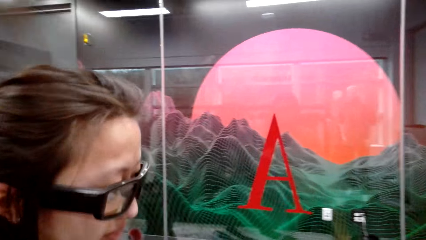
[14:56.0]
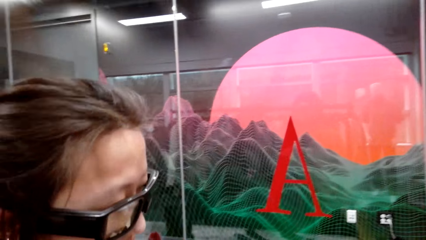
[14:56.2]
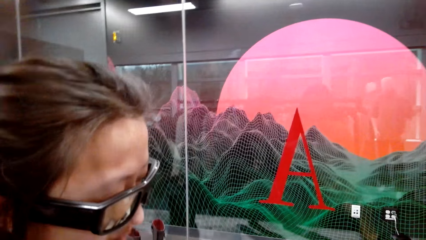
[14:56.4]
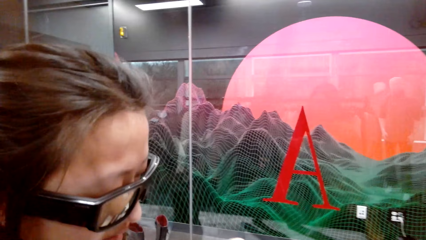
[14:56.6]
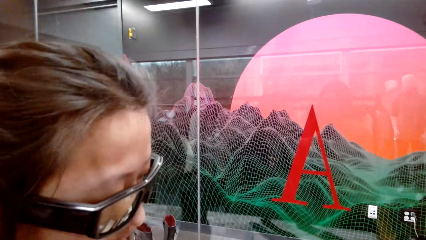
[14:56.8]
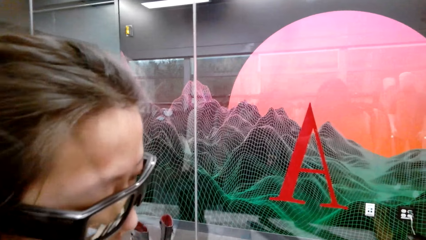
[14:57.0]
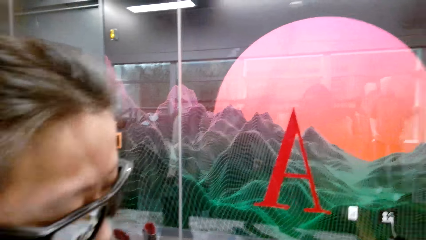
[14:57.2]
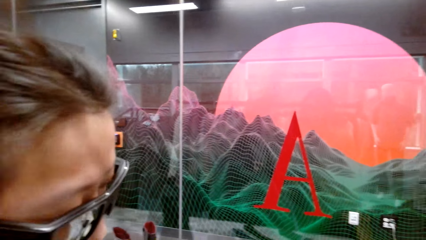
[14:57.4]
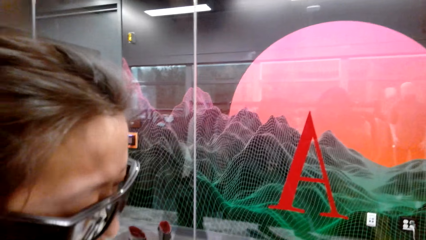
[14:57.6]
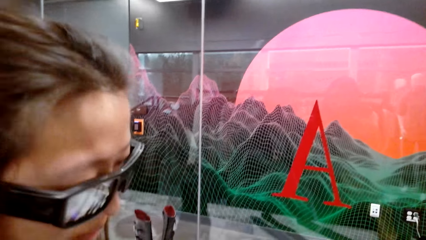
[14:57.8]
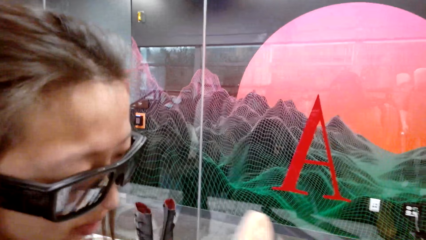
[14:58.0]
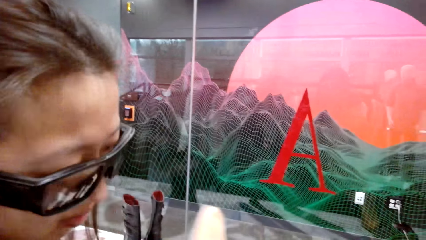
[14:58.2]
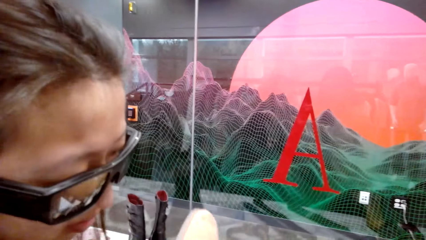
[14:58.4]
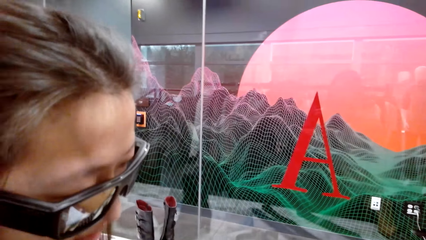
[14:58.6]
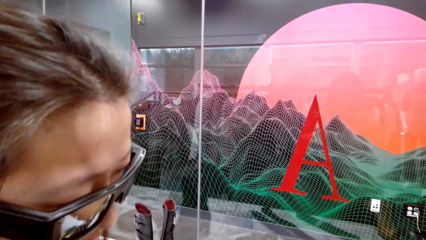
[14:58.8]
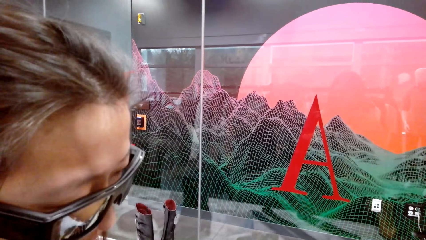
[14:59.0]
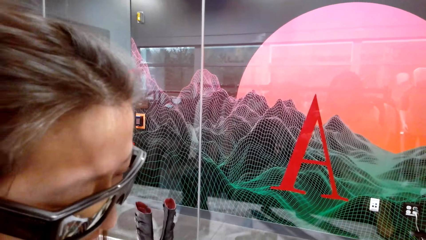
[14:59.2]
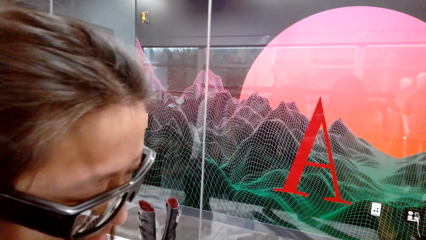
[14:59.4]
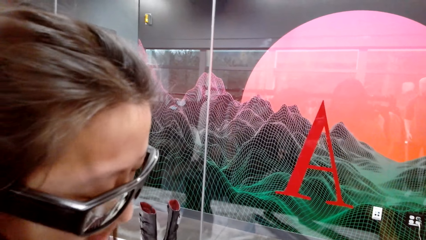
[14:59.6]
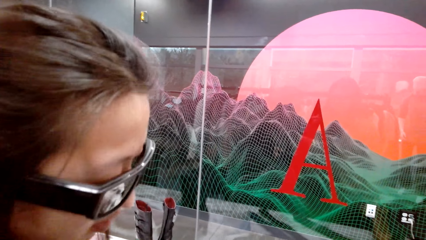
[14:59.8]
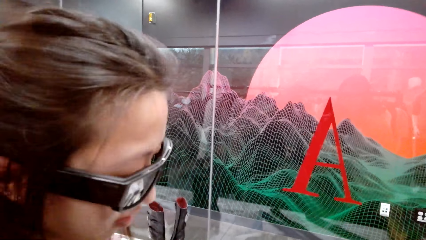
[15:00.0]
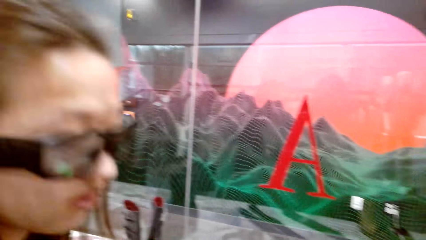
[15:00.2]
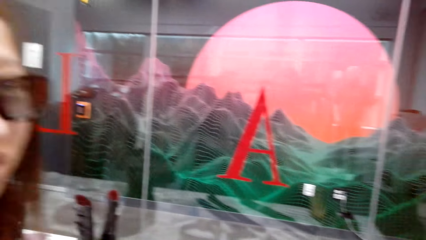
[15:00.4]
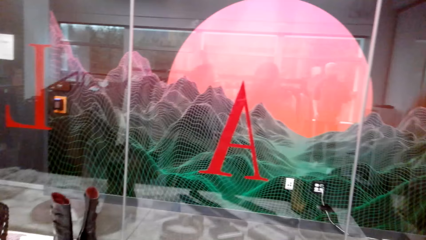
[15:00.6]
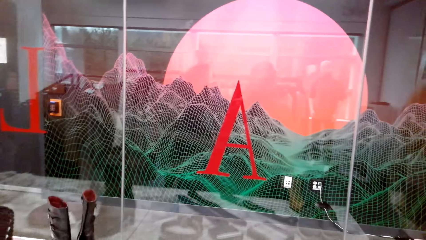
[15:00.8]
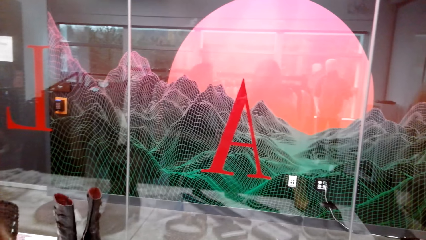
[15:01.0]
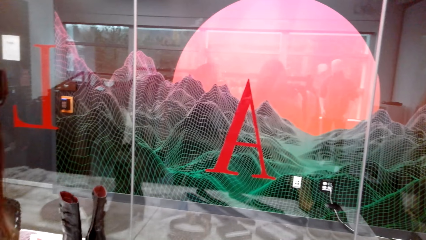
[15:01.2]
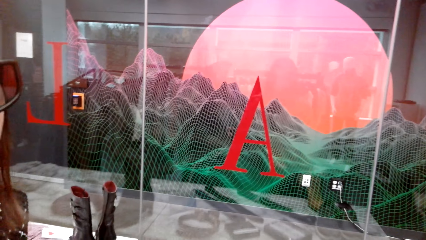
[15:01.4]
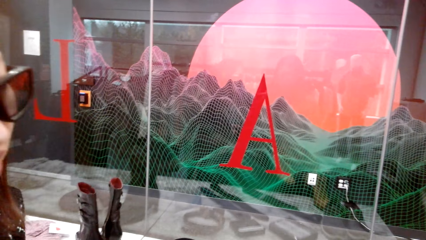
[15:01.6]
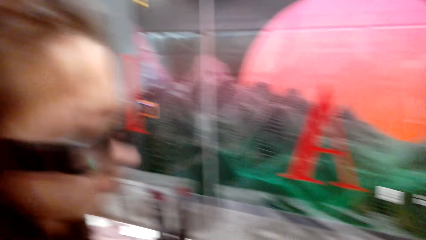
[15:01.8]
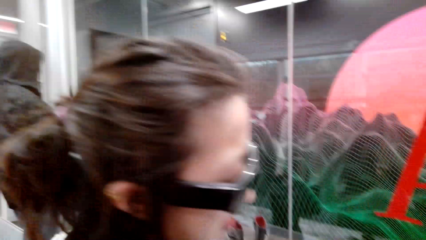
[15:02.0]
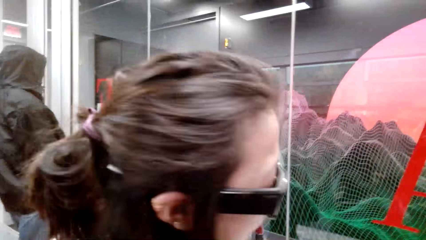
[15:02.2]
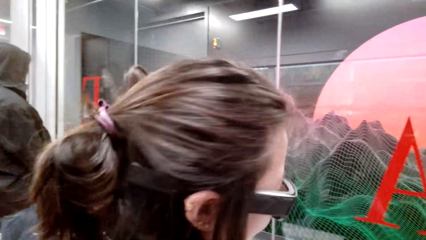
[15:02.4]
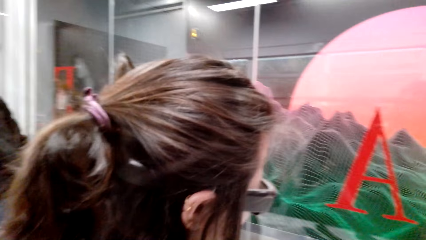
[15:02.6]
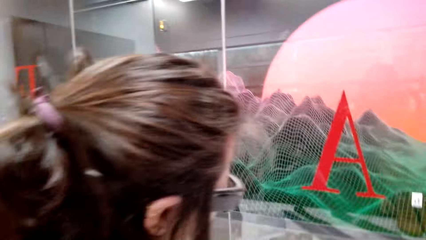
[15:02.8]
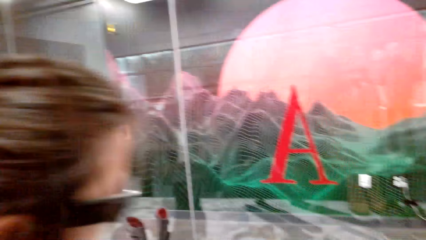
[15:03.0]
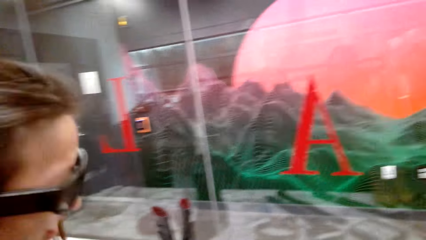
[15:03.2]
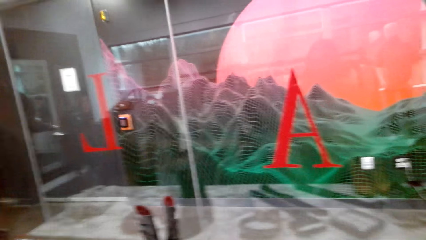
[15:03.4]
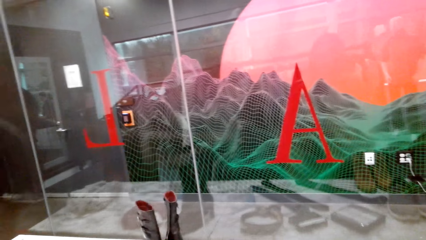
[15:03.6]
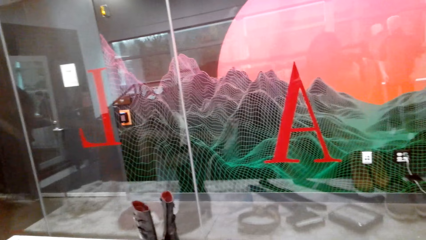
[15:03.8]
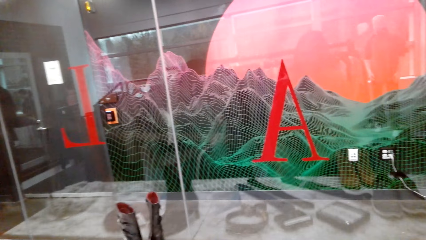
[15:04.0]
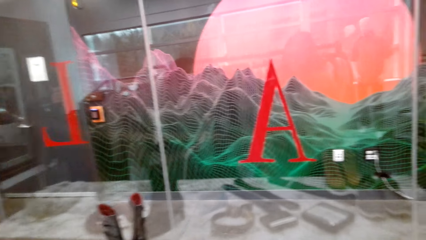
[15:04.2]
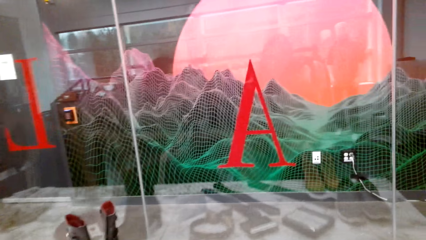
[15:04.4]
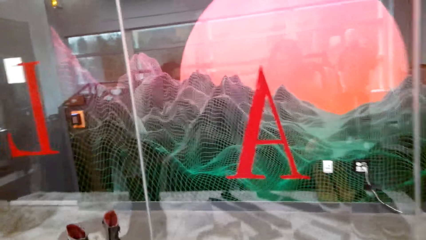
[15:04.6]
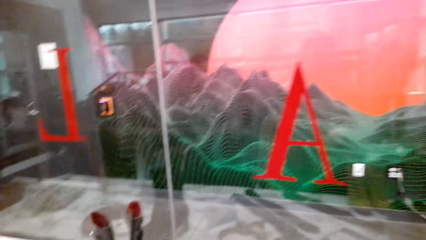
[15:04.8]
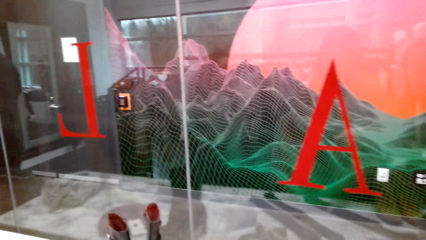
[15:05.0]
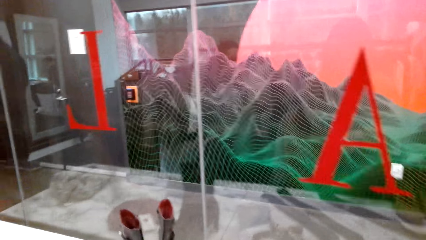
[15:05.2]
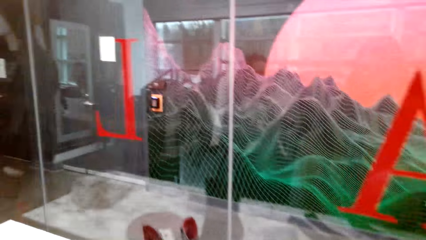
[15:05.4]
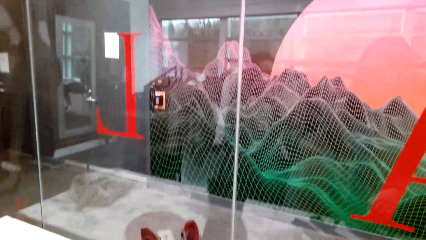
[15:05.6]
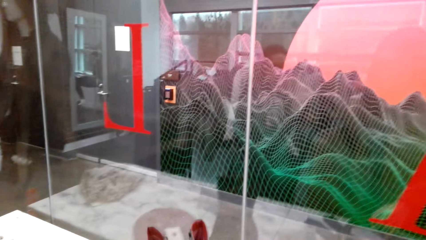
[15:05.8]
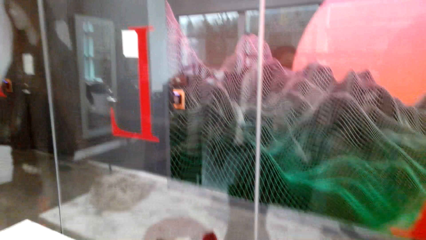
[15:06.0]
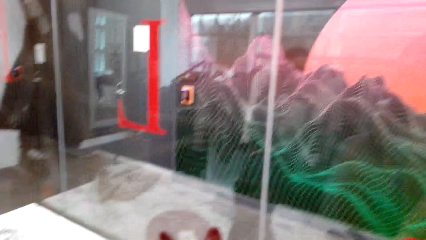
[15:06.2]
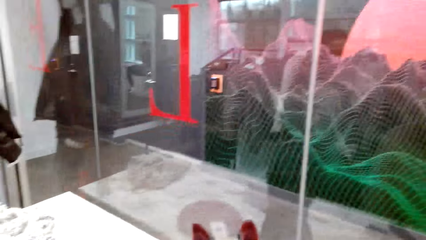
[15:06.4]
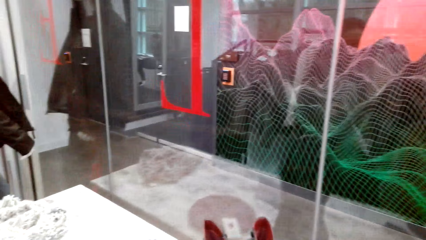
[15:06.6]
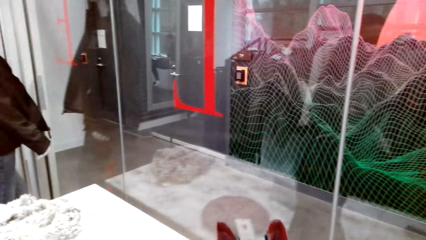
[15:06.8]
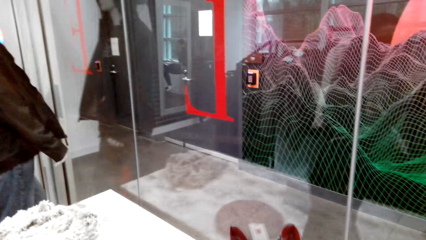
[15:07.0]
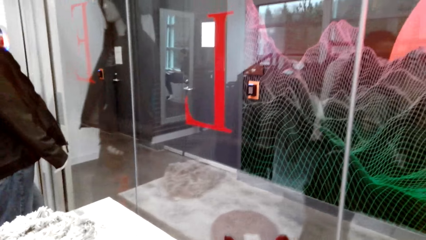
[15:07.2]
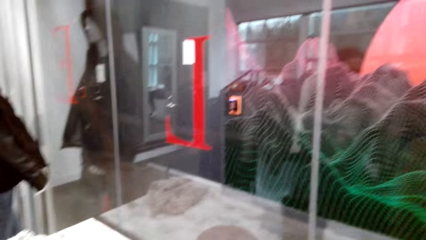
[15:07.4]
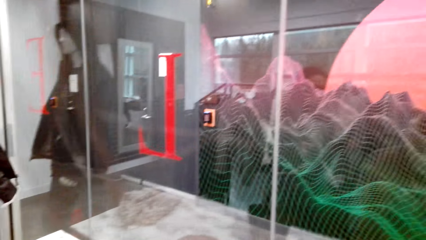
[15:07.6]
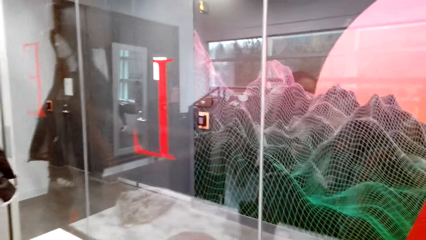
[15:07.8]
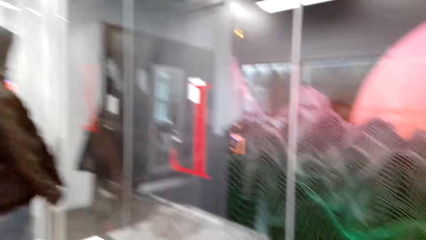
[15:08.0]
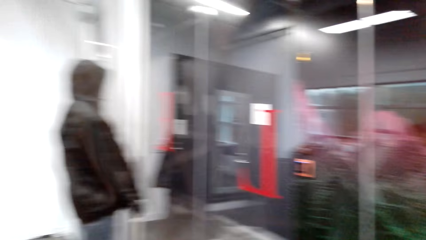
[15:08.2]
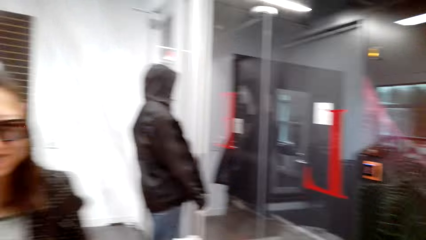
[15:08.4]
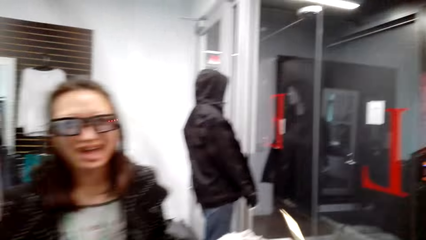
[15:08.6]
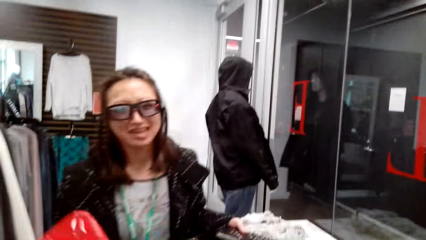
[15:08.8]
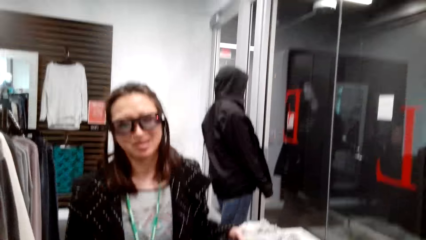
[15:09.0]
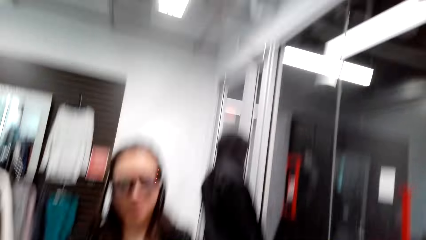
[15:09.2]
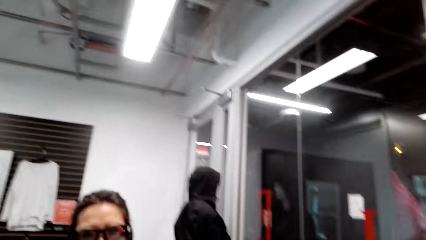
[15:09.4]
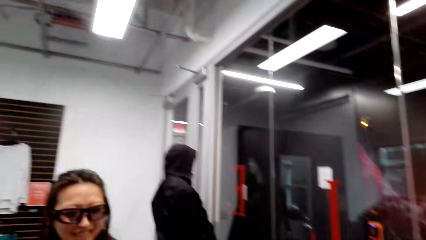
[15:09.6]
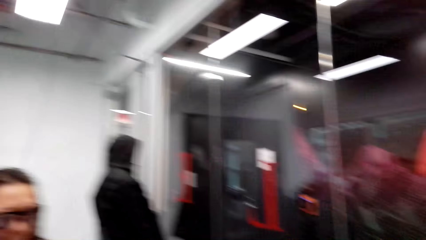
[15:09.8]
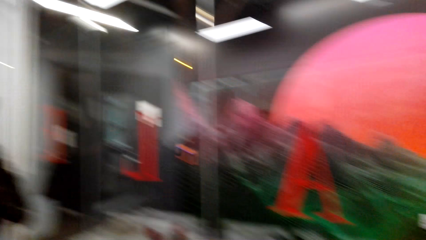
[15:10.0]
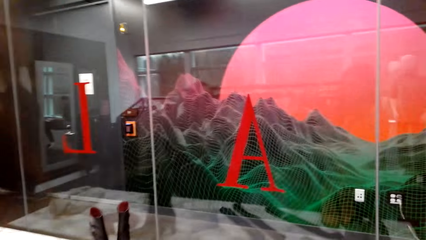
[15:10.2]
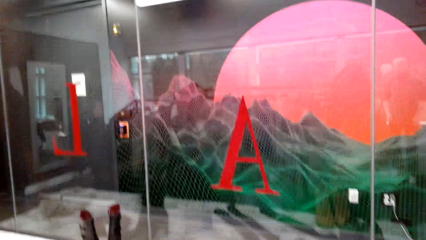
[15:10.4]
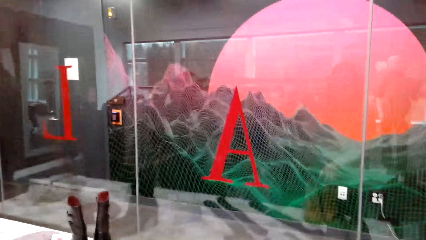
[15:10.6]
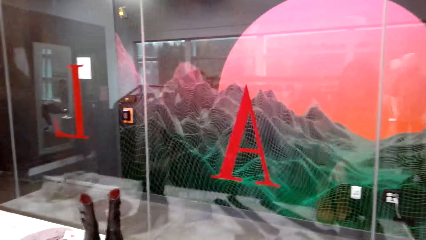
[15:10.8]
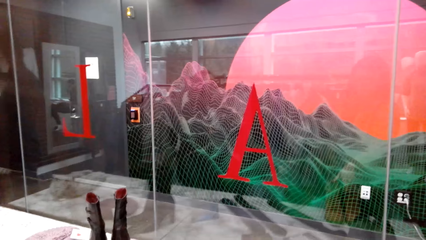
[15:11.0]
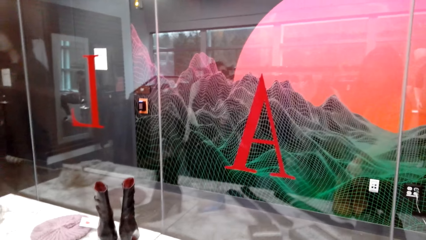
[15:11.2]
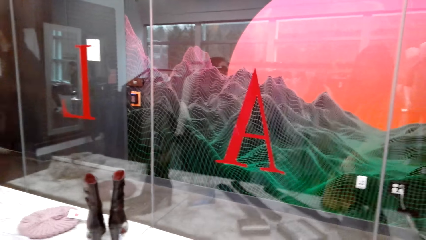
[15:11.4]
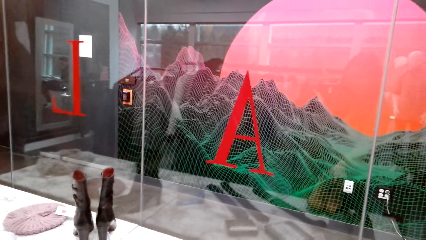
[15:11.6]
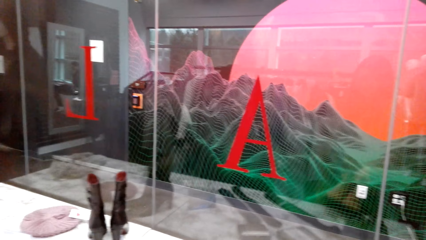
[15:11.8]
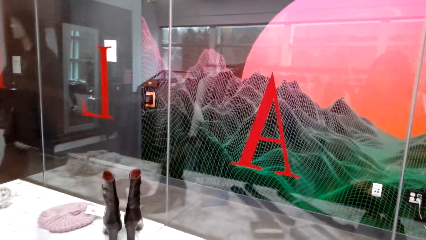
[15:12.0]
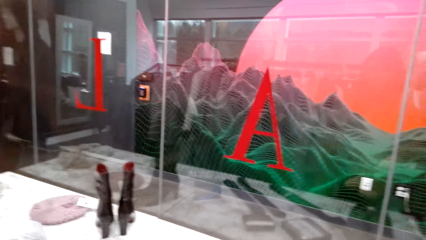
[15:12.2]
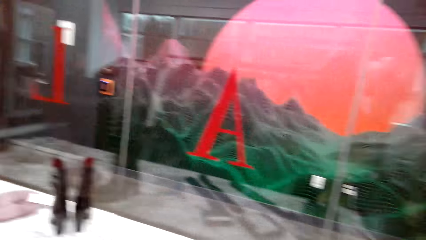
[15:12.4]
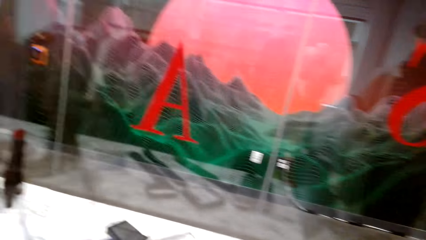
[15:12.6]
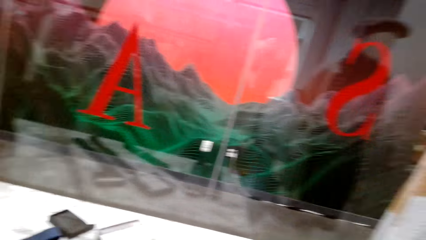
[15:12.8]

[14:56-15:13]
A man looks at the shoes. The camera wearer talks to the man. The man talks to the camera wearer. The camera wearer talks to the man. The man talks to the camera wearer. The camera wearer talks to the man.
